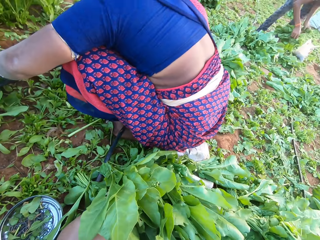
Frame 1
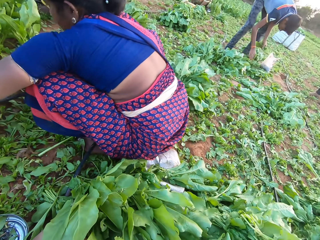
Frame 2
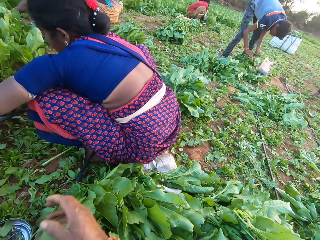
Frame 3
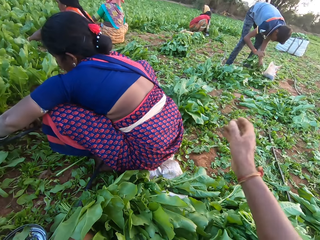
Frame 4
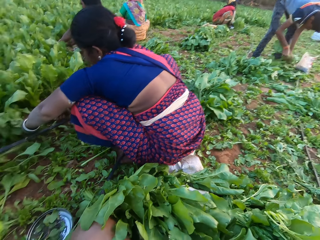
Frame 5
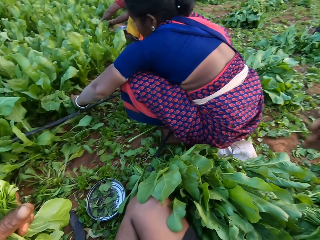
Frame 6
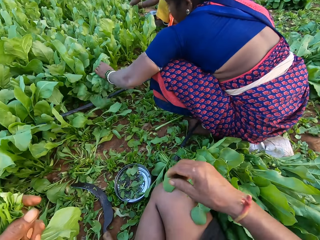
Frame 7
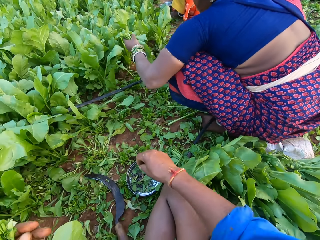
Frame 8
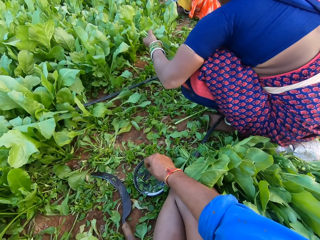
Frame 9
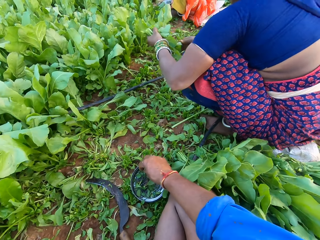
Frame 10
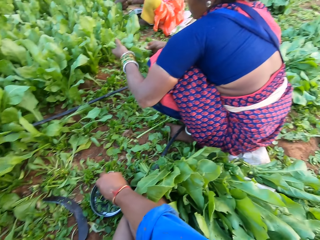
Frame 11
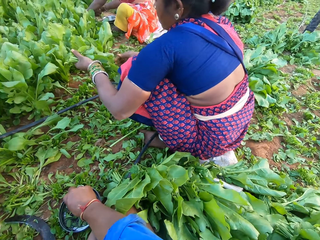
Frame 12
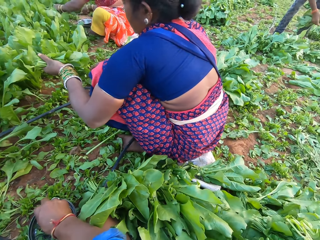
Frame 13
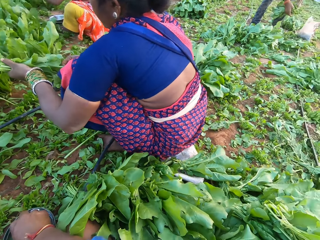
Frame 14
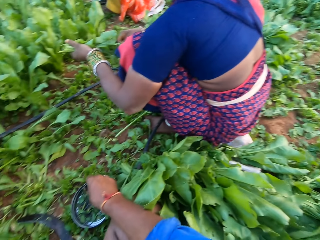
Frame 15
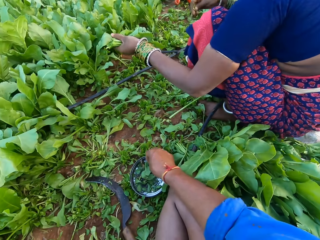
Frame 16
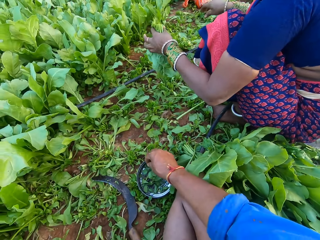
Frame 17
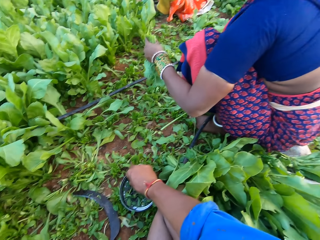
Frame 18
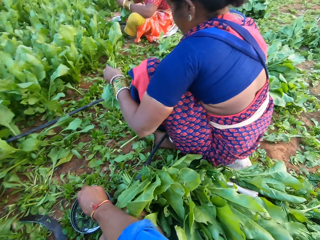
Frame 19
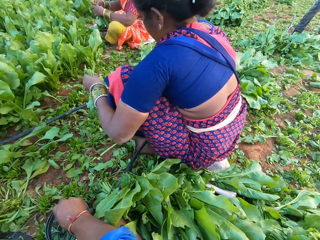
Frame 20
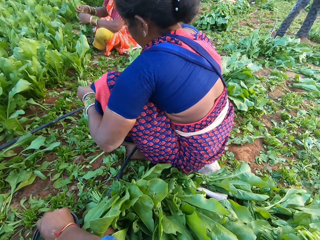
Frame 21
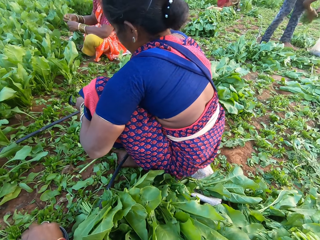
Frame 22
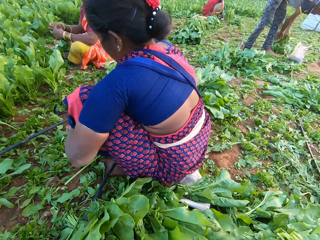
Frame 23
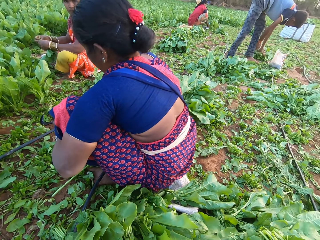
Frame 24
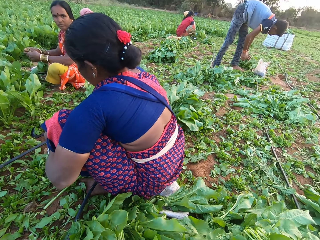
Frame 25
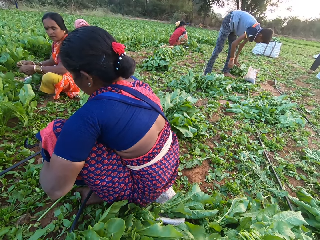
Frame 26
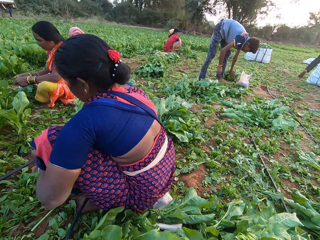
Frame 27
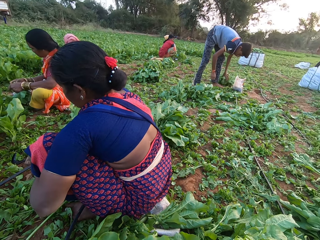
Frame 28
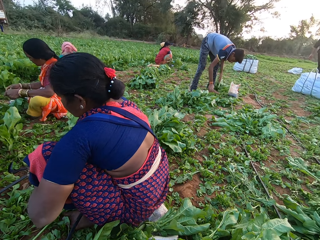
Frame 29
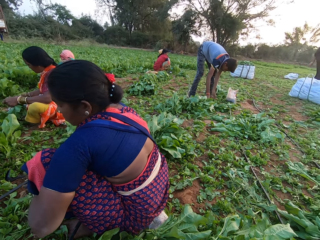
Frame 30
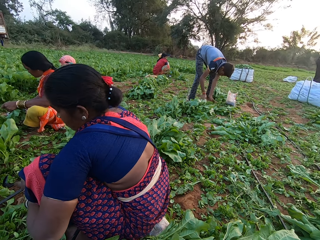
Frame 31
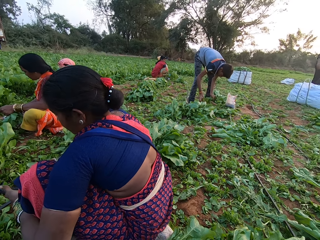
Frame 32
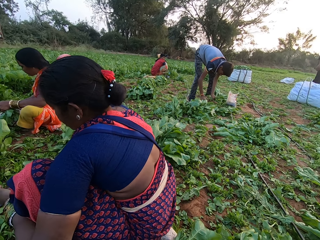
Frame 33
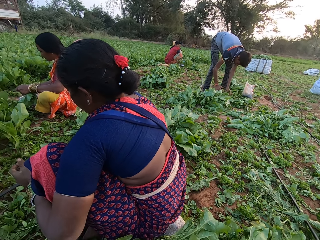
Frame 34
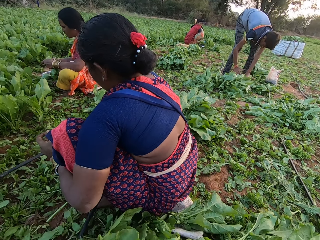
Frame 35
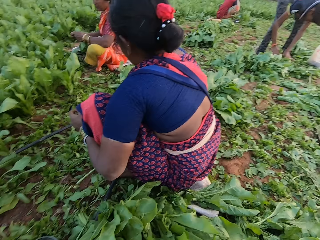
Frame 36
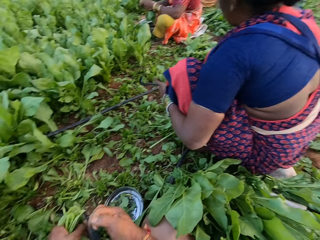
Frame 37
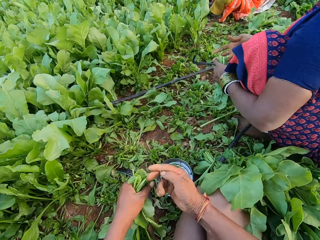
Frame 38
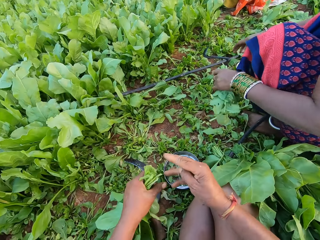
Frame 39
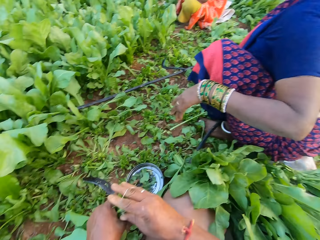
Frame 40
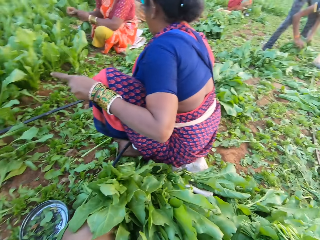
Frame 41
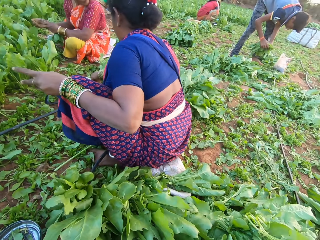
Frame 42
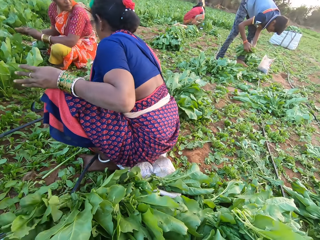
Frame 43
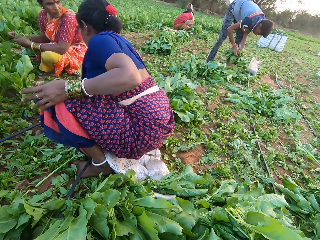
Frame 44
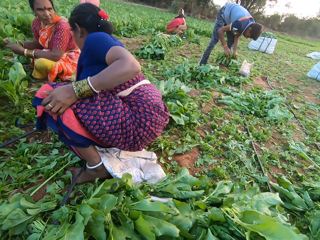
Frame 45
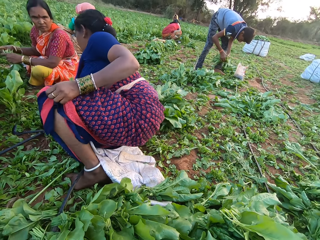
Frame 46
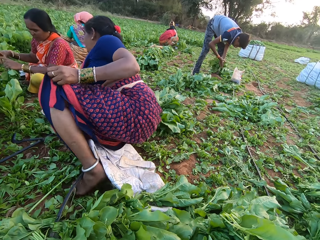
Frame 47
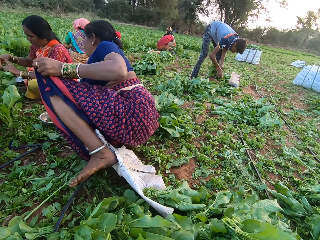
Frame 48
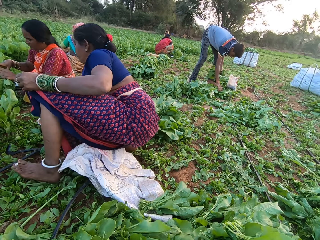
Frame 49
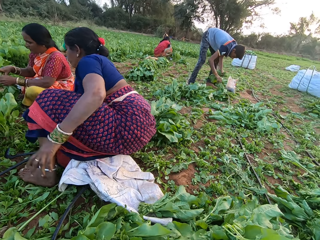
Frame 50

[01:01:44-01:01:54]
A woman cuts the spinach plants from the ground with the sickle in her right hand. A man picks bundles of spinach plant from the ground with his right hand. The camera wearer looks around. He gestures with his right hand. Another woman cuts the spinach plants from the ground with the sickle in her right hand. The camera wearer picks a rubber band. He touches the rubber band in the metal plate with his right hand. The man drops the bundles of spinach plant on the ground with his left hand. The camera wearer looks around. The man picks a bundle of spinach plant on the ground with his right hand. The other woman picks a rubber band from the metal bowl on the ground with her right hand. The first woman passes the bundle of spinach plant from her right hand to her left hand and drops the bundles of spinach plant on the ground with her left hand. The camera wearer binds the spinach plants in his left hand with the rubber band around his right hand. The man picks the bundles of spinach from the ground with his right hand. The first woman changes her position. The man packs the bundles of spinach plant from the ground with his hands.

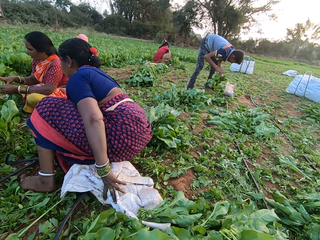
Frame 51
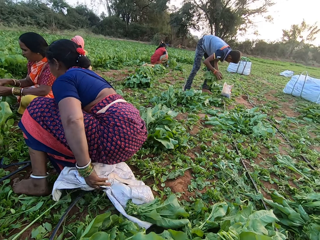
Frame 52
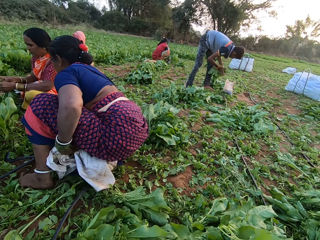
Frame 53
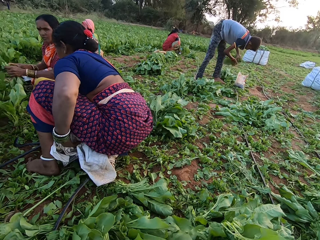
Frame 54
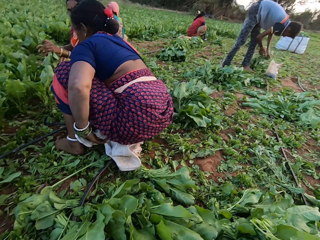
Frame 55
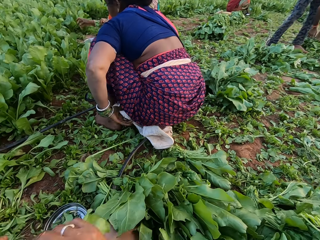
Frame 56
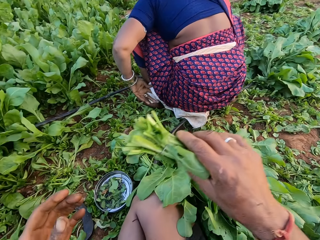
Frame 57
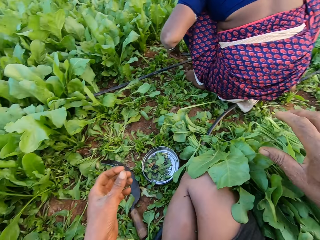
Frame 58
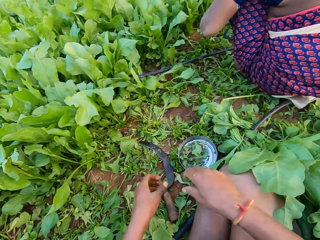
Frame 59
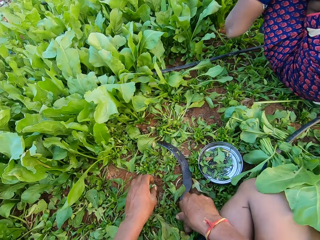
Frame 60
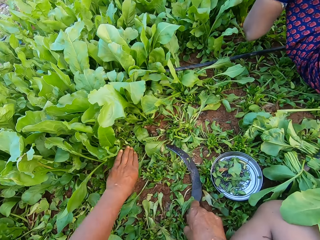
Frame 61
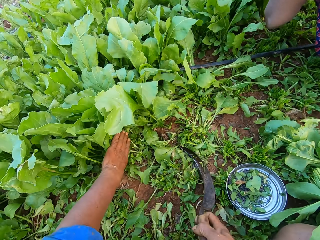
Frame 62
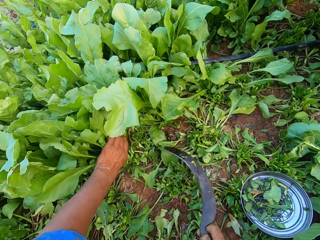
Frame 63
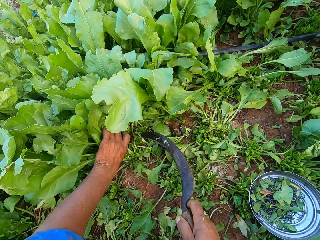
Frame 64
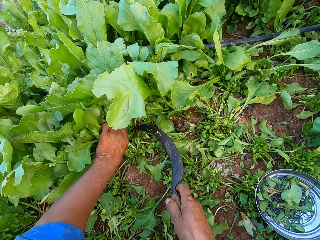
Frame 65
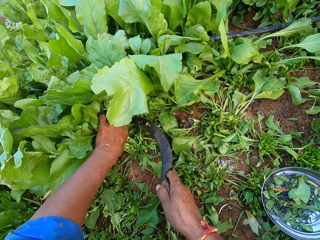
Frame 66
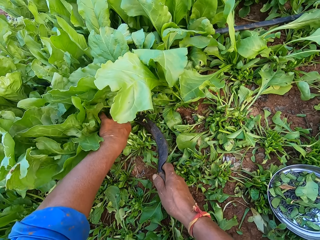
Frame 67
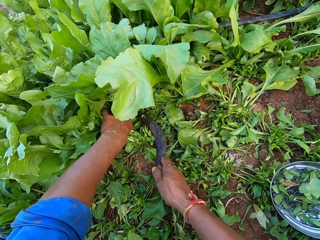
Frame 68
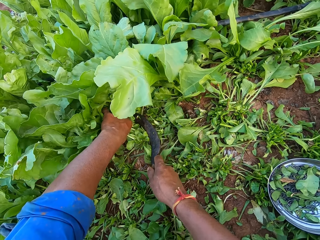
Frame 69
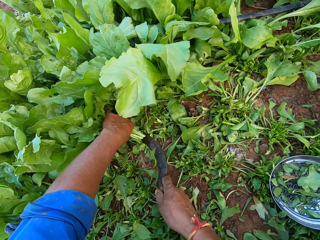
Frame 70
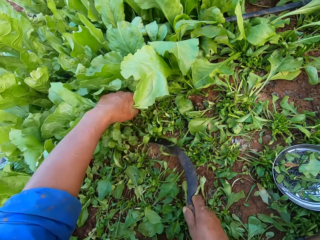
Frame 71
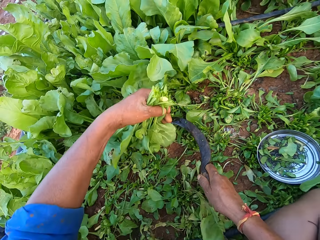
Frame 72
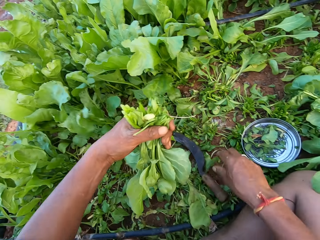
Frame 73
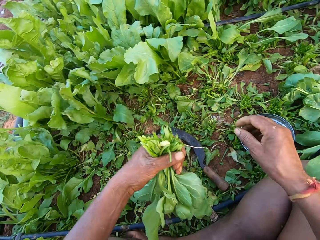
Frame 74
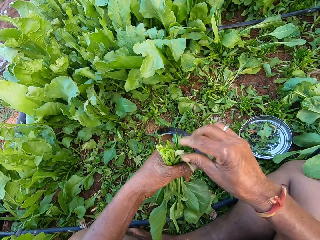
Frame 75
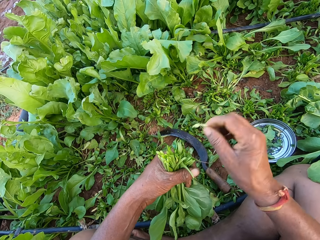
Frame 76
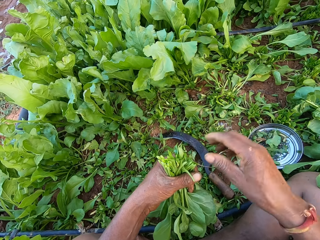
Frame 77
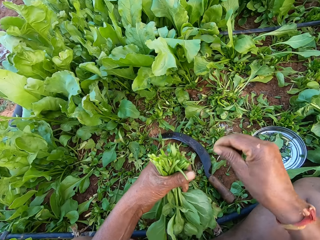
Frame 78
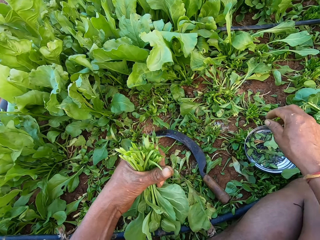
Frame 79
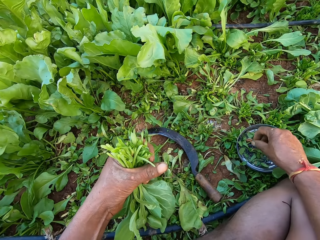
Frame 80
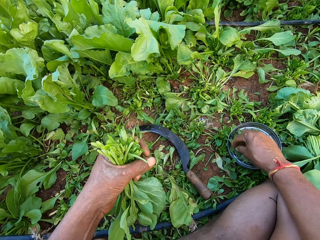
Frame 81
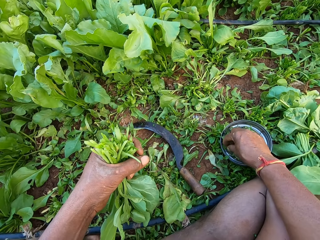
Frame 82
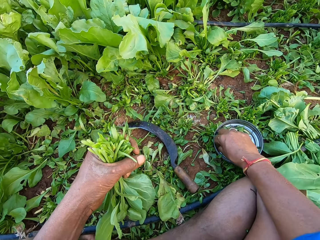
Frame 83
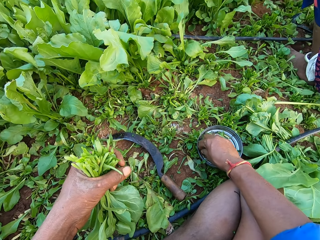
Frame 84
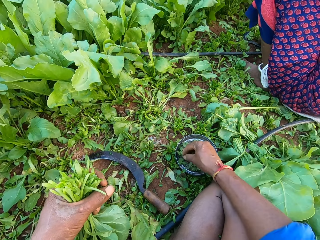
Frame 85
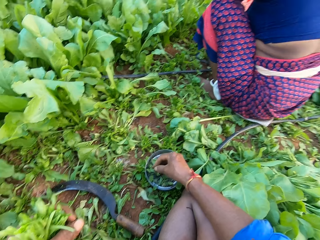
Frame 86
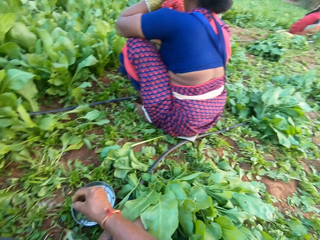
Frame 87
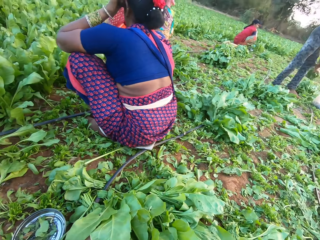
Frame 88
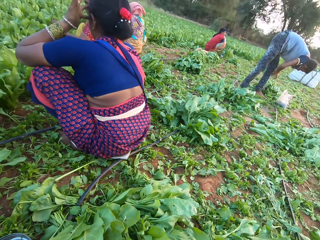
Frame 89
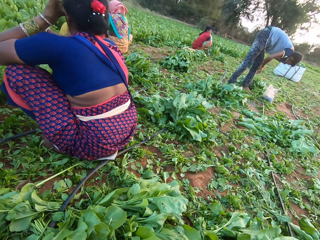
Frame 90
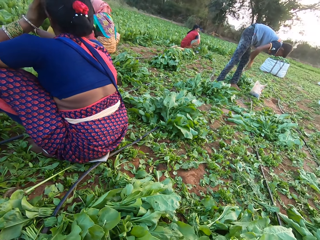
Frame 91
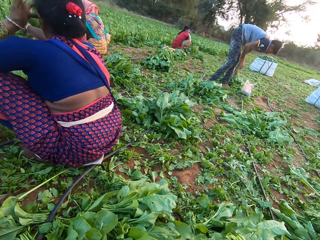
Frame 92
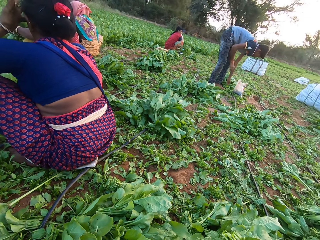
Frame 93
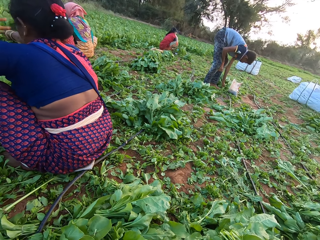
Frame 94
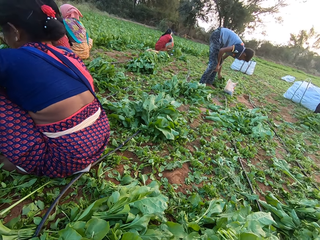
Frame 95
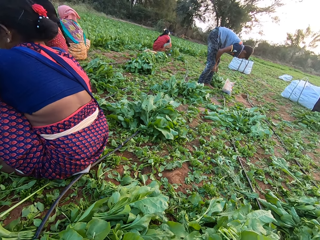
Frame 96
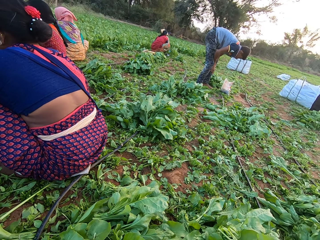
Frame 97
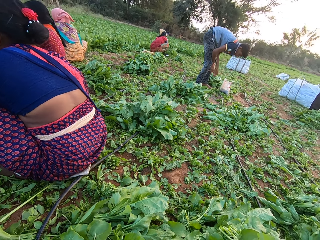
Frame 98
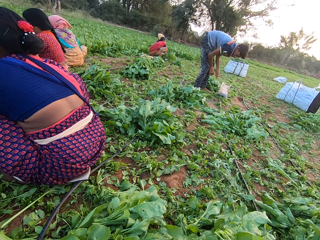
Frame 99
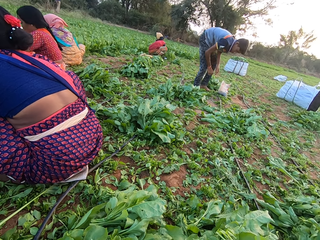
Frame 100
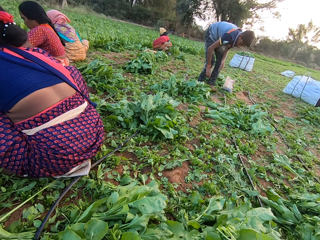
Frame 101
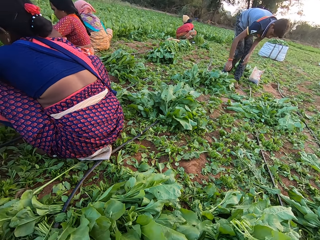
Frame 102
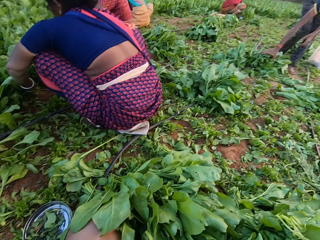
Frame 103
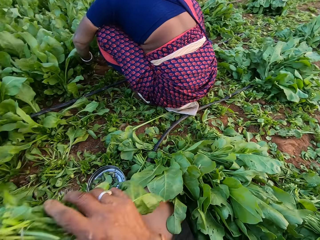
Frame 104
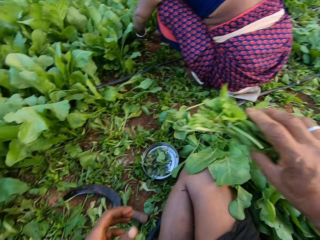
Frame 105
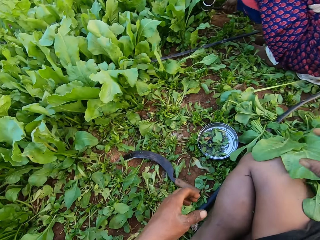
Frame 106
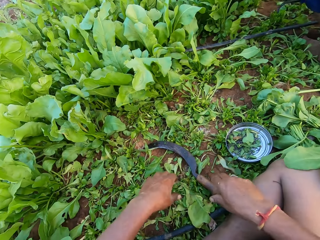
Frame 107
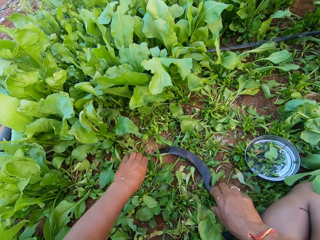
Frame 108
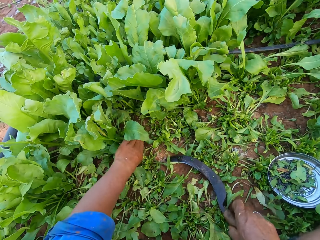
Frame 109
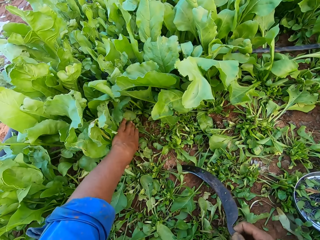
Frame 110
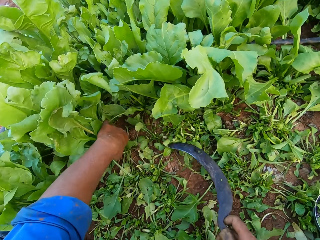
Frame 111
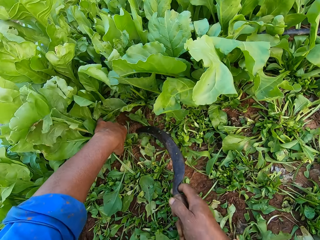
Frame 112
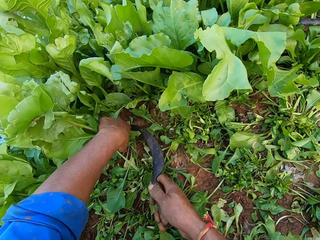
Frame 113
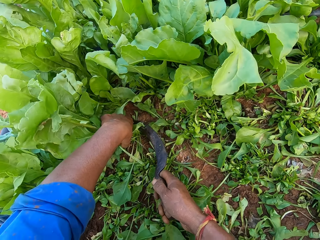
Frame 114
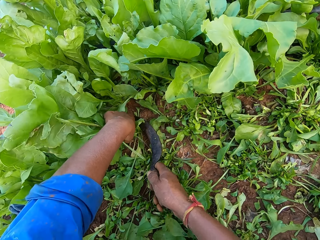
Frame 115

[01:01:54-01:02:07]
The camera wearer looks around. A woman grabs a sack from the ground with her left hand. She drops the sack on the ground with her left hand. She removes her left hand from the sack on the ground. She sits on the sack on the ground. The camera wearer drops the bundles of spinach plant on the ground with his right hand. He picks the sickle from the ground with his right hand. He holds the spinach plants on the ground with his left hand. He touches the vegetables. He cuts the spinach plants from the ground with the sickle in his right hand. He drops the sickle on the ground with his right hand. He picks a spinach leaf from the spinach plants in his left hand with his right hand. He drops the spinach leaf in his right hand on the ground. He picks a spinach stalk from the spinach plants in his left hand with his right hand. He picks a rubber band from the metal plate on the ground with his right hand. He converses with the group of people. A man drops the bundles of spinach plant on the ground with his left hand. The camera wearer looks around. The man picks a bundle of spinach plant from the ground with his left hand. He drops the bundle of spinach plant on bundles of spinach plant on the ground with his left hand. The camera wearer drops the bundle of spinach plant on bundles of spinach plant on the ground with his left hand. He picks the sickle from the ground with his right hand. He holds the spinach plants on the ground with his left hand. He cuts the spinach plants from the ground with the sickle in his right hand.
